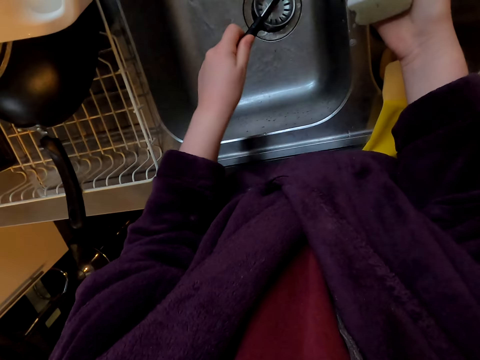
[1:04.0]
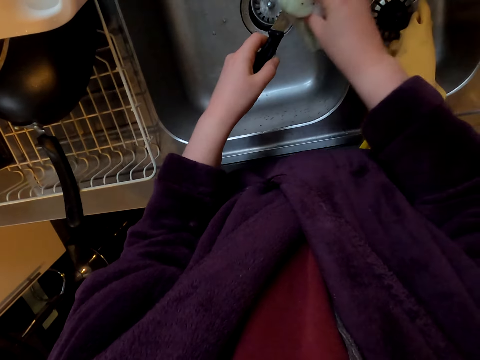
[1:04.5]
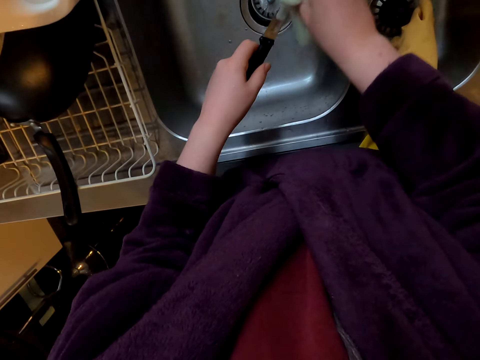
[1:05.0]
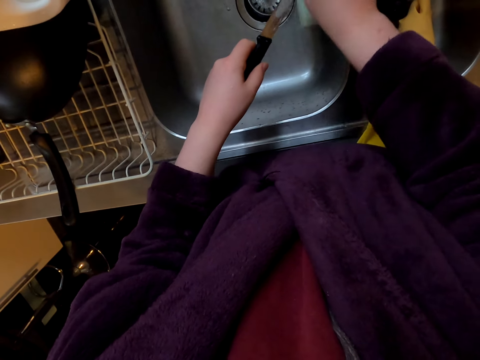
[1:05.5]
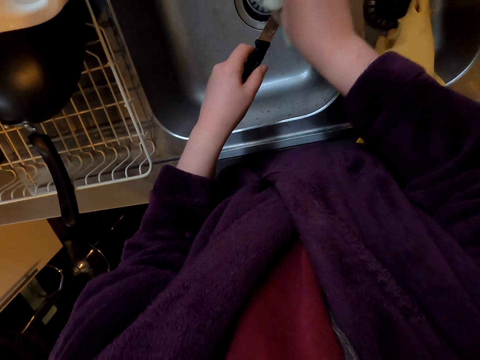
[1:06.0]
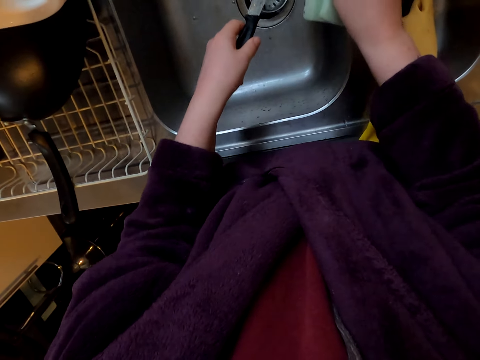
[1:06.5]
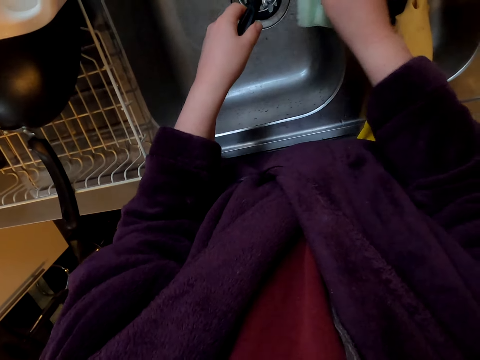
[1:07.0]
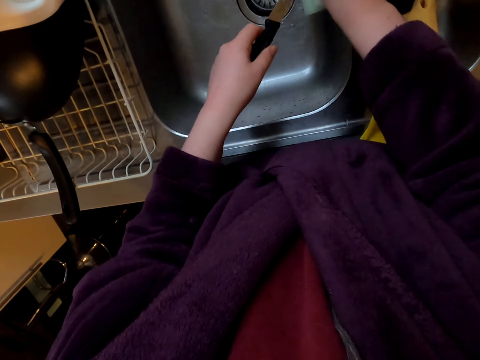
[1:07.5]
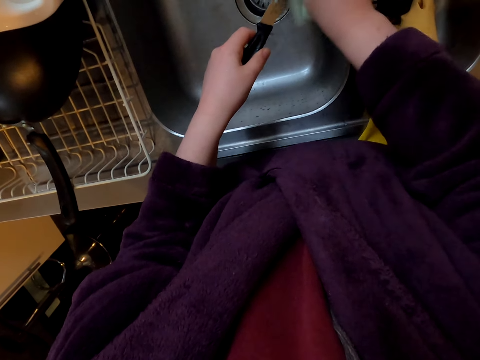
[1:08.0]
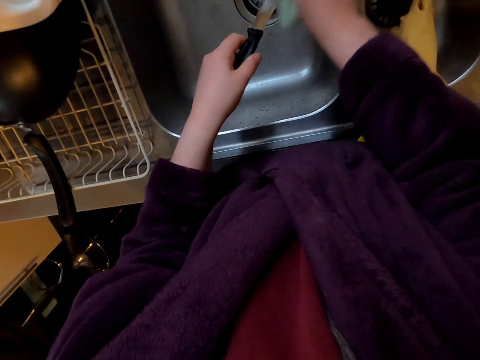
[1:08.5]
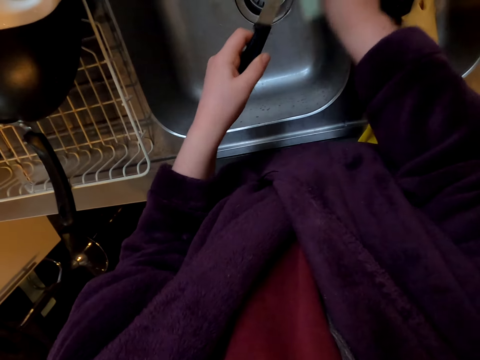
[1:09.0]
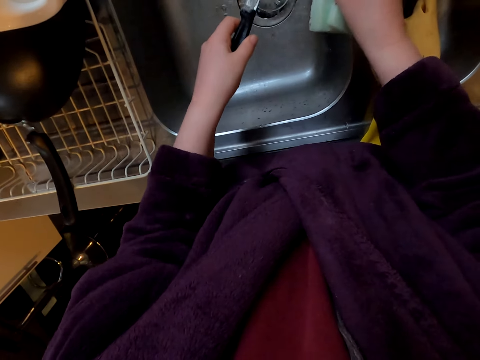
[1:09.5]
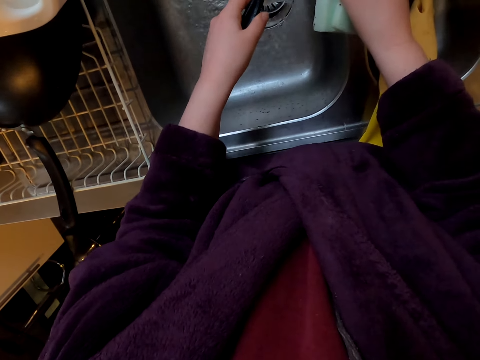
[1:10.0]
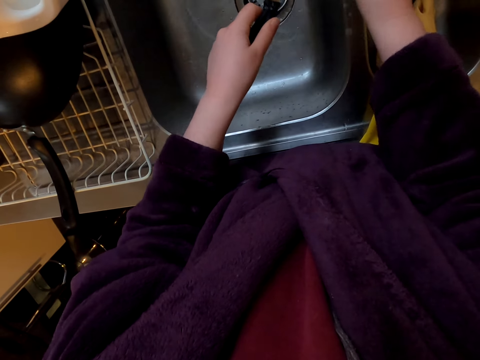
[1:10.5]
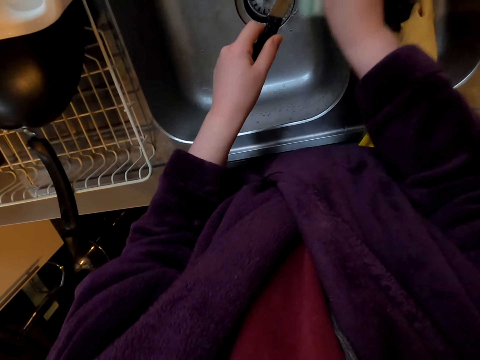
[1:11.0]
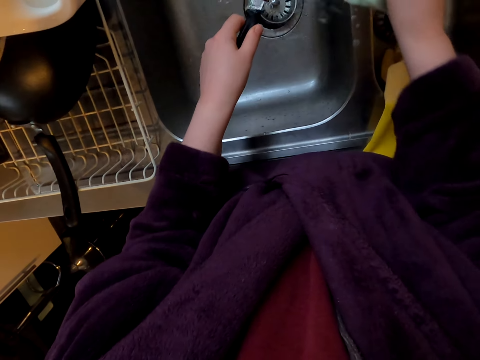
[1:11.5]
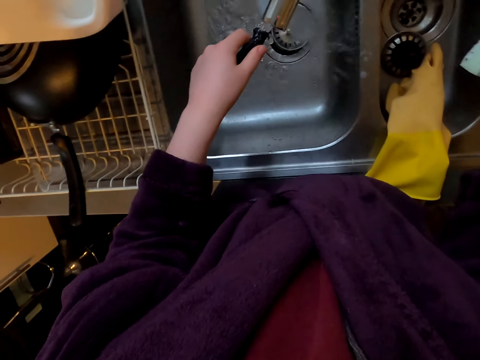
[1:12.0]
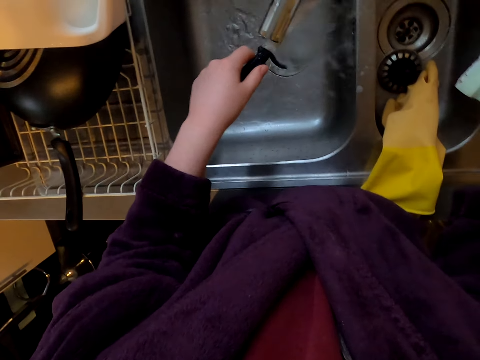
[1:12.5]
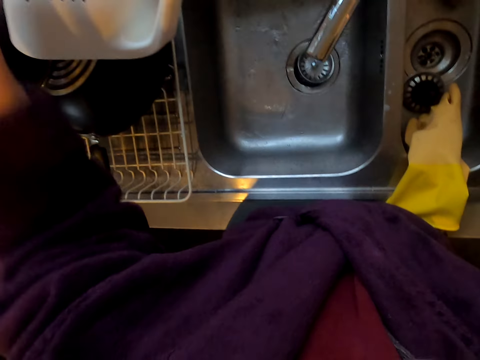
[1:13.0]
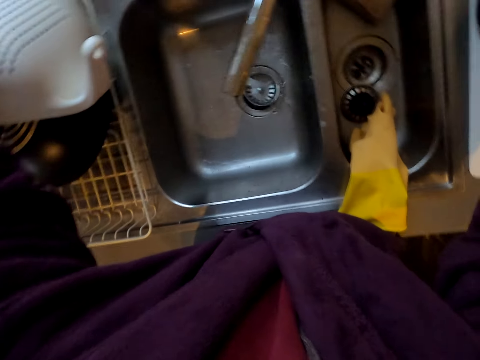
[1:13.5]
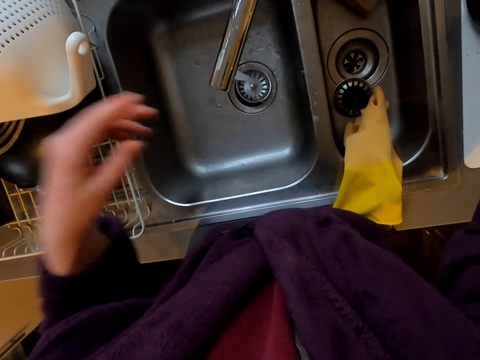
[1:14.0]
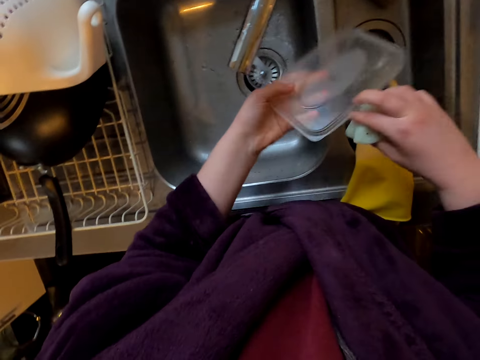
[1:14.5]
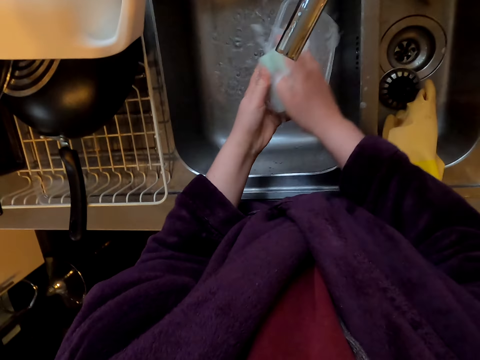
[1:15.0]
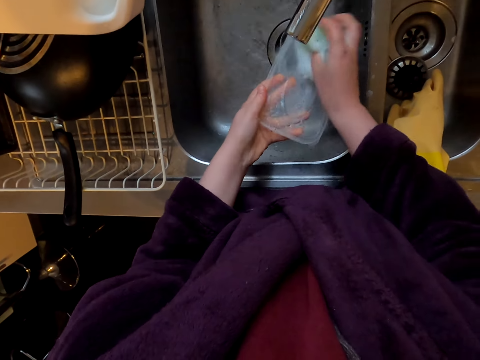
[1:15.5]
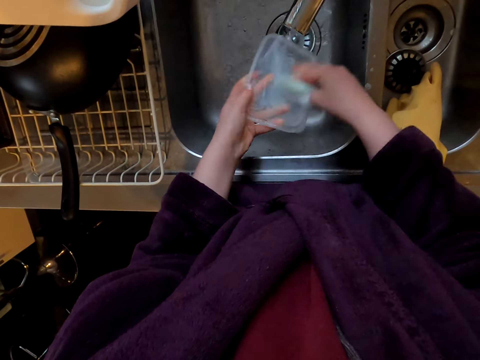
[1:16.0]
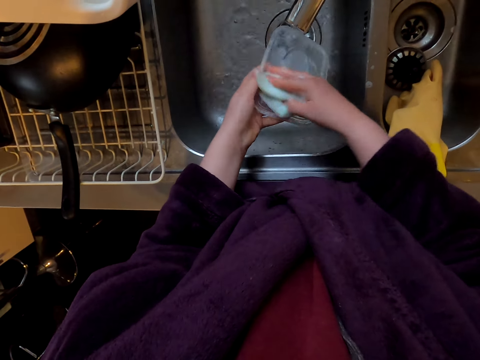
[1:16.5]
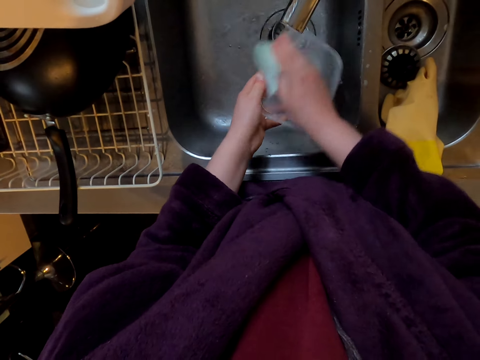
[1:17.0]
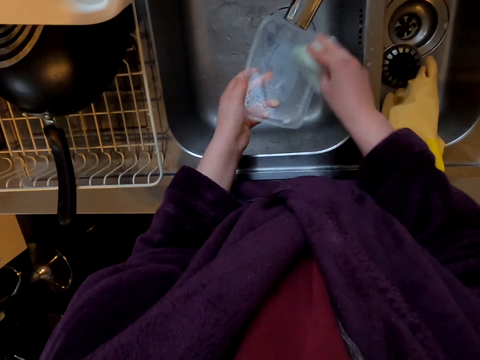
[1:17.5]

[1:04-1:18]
The camera wearer puts the utensils to the utensils rack. They wash the utensils.

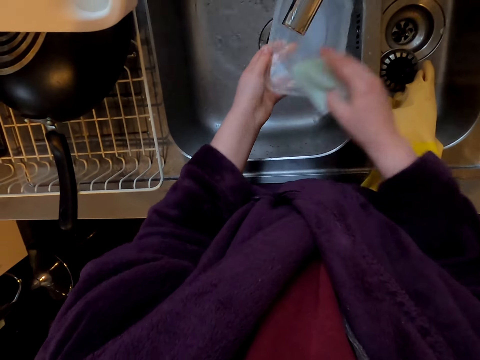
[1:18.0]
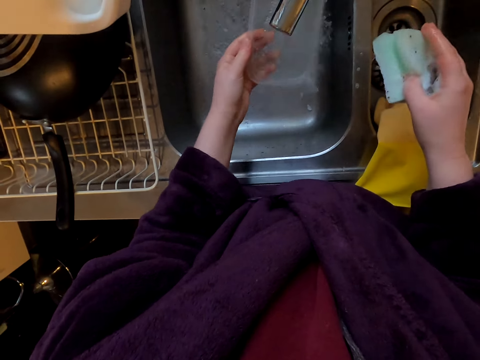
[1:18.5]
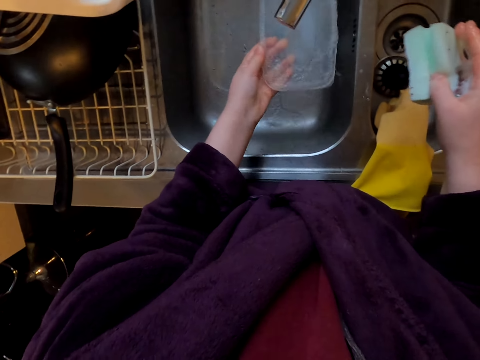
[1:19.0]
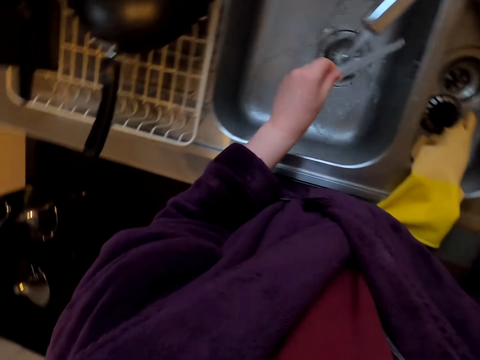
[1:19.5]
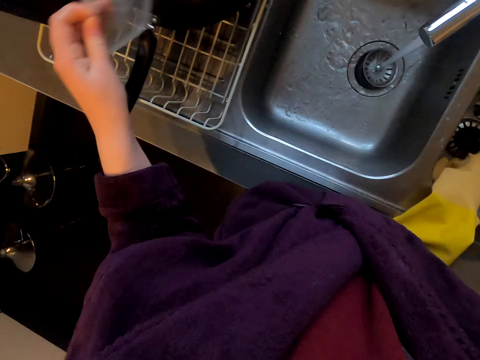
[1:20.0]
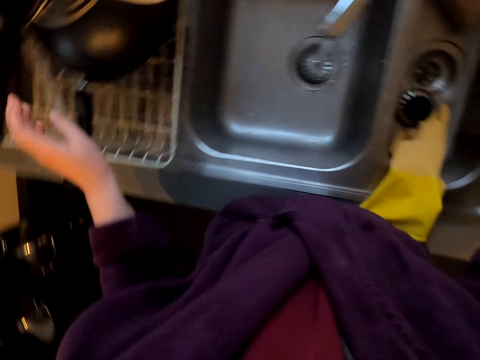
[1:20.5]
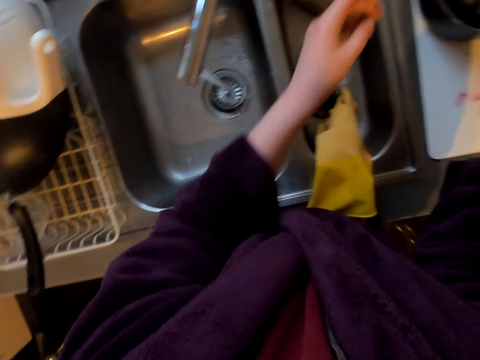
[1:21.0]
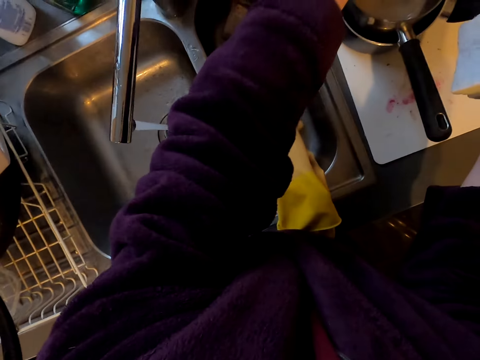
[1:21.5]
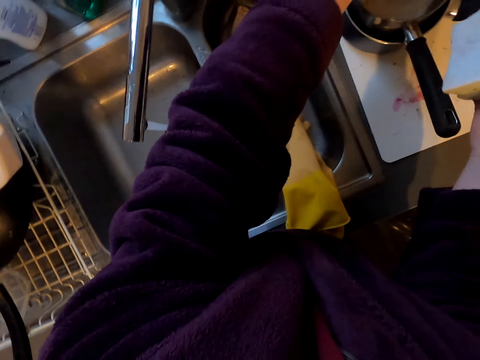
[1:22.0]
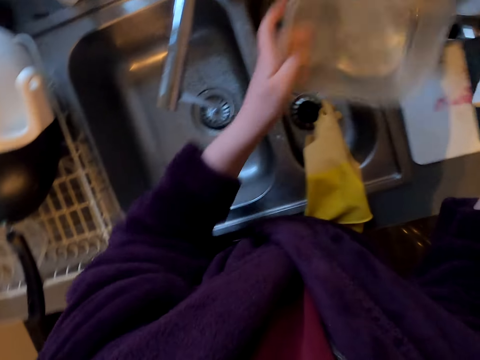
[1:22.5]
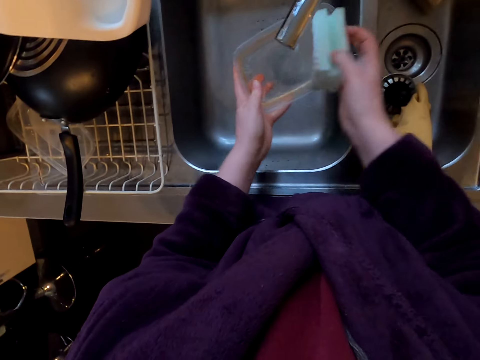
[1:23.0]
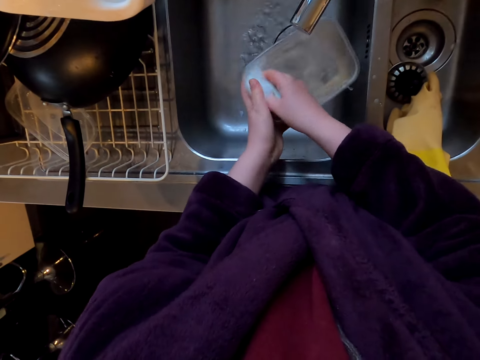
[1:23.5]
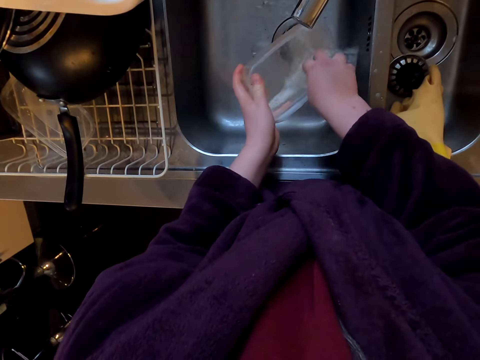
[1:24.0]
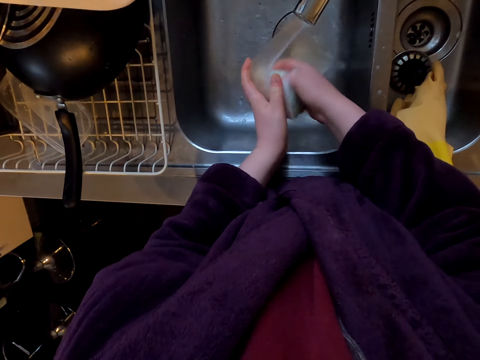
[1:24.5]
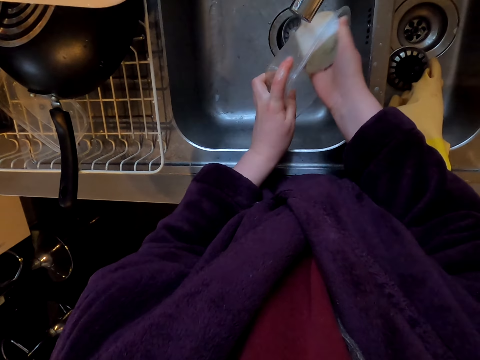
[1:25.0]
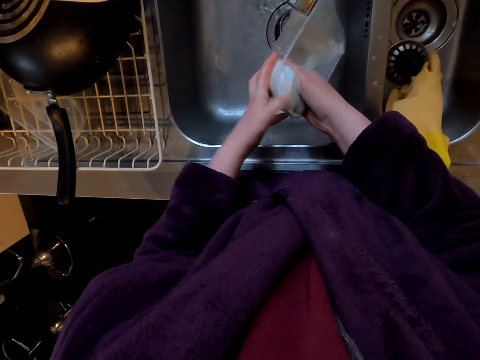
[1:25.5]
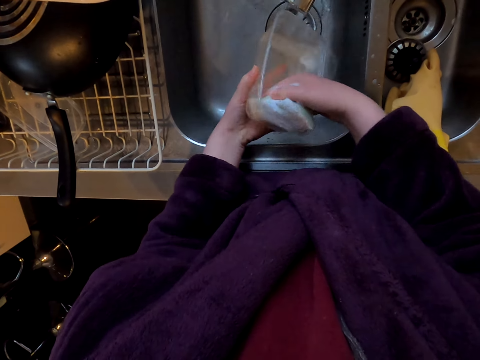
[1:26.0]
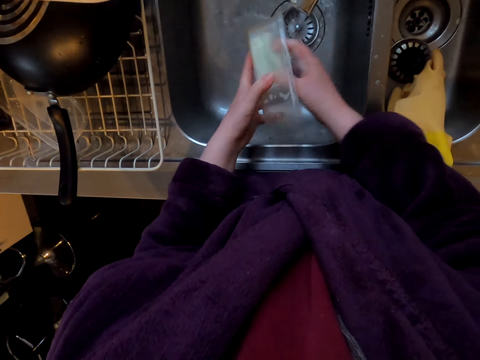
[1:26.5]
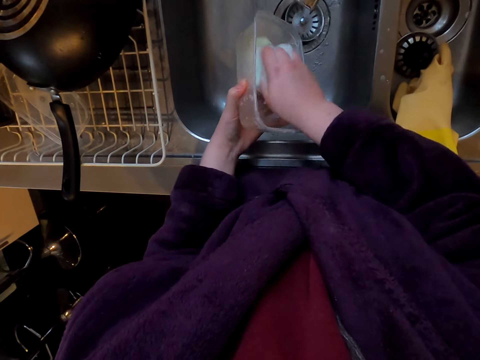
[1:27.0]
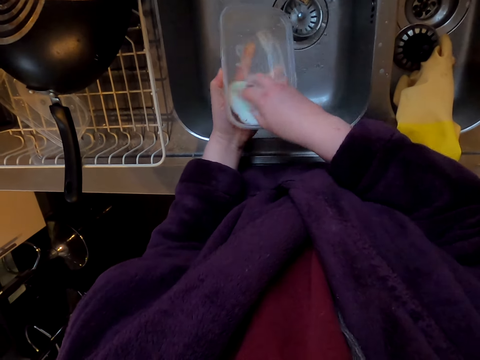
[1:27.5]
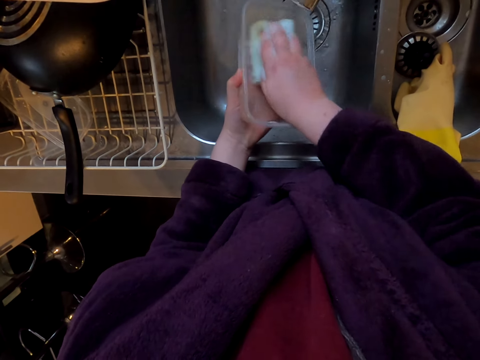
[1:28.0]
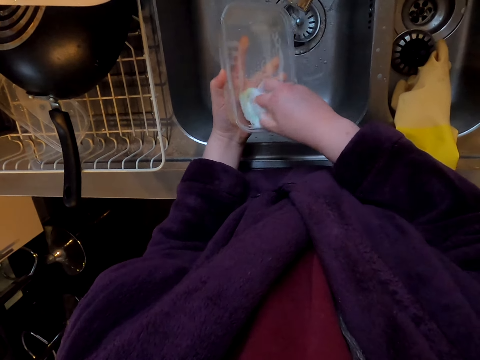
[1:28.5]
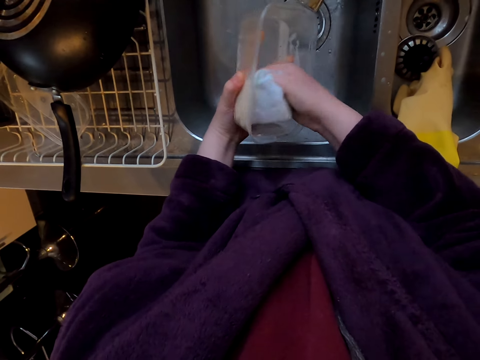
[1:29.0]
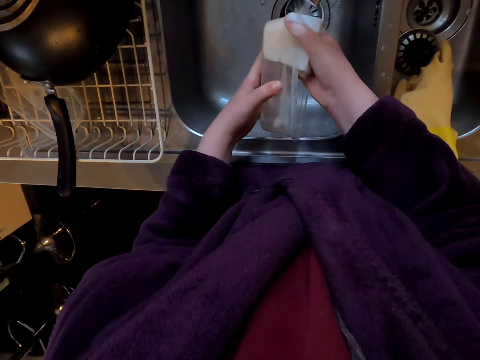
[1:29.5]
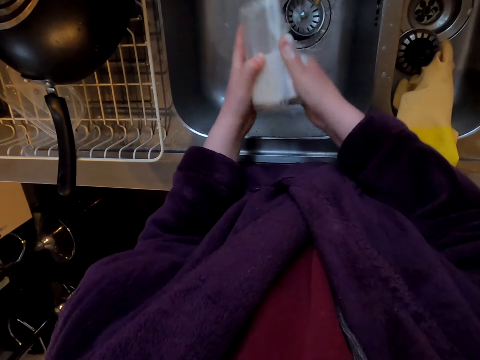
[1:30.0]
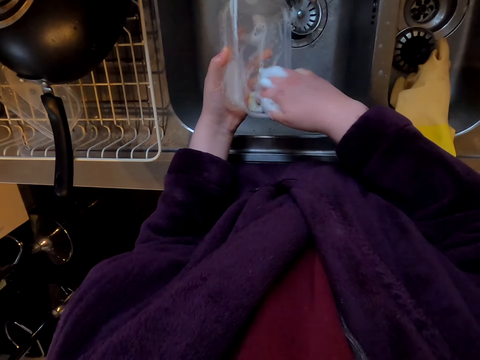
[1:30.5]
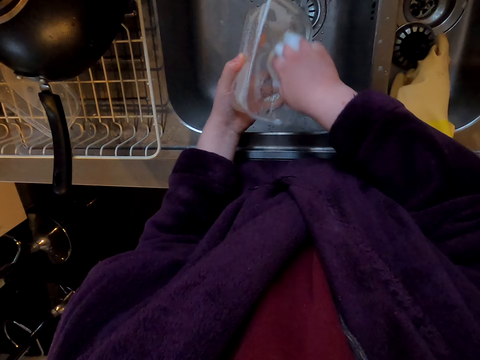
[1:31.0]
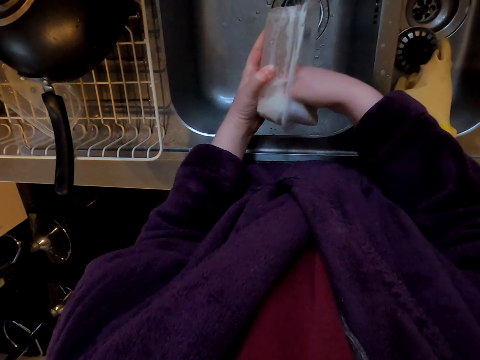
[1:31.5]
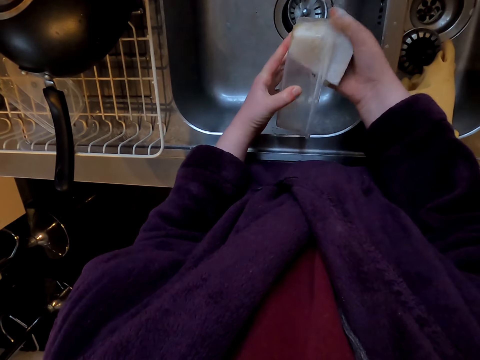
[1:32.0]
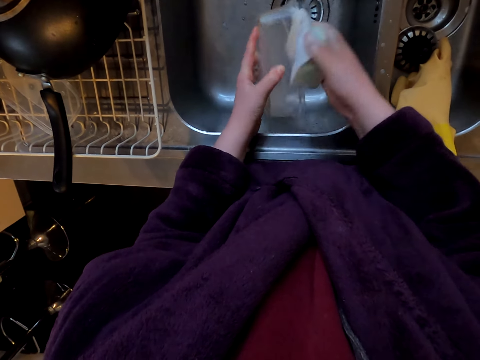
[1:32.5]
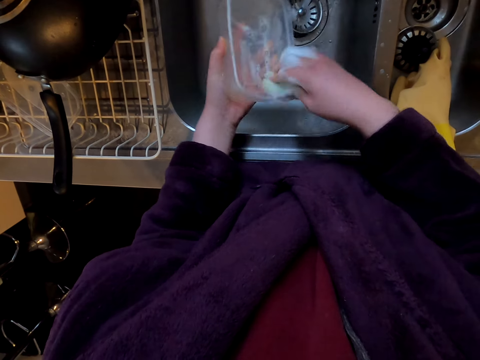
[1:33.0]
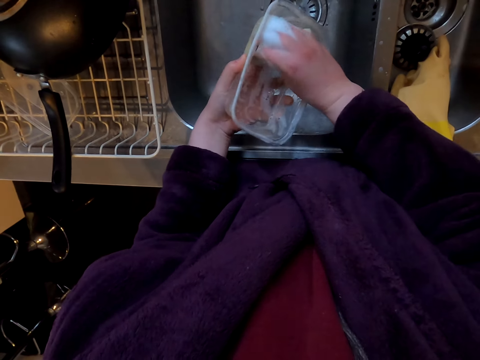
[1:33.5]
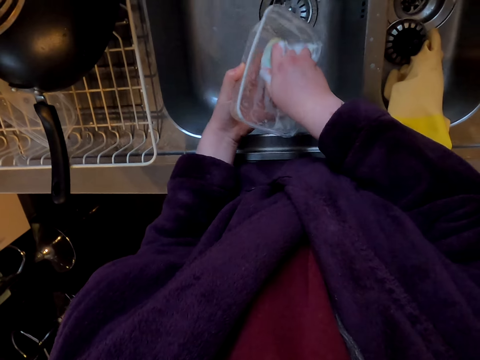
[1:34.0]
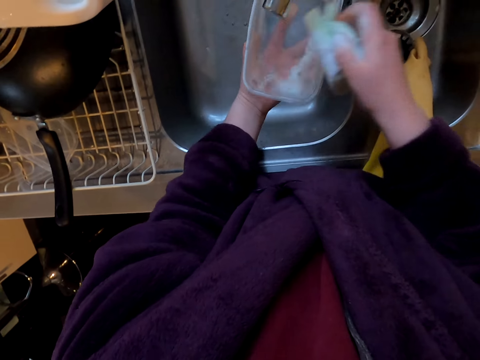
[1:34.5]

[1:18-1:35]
The camera wearer puts the utensils to the utensils rack. They wash the utensils.
